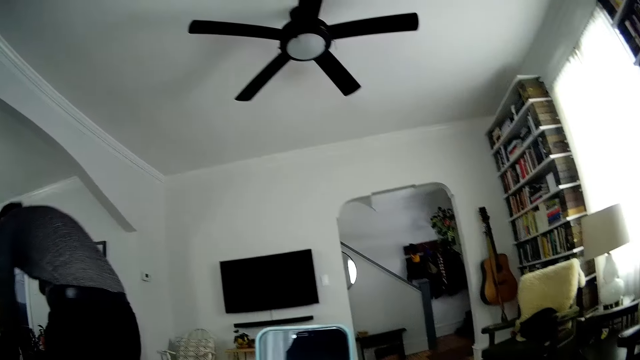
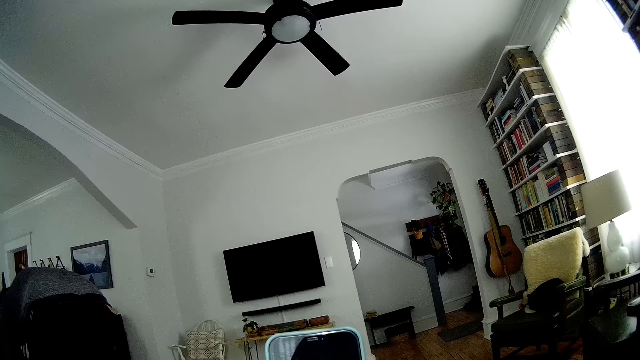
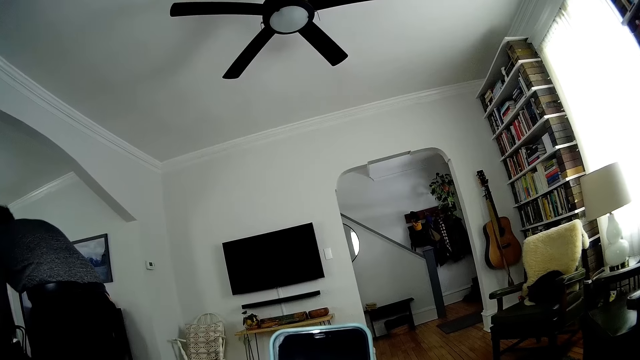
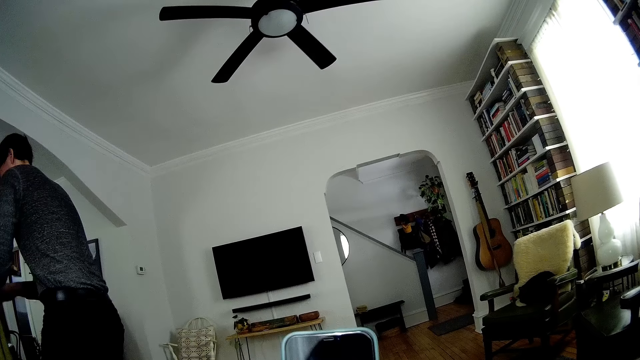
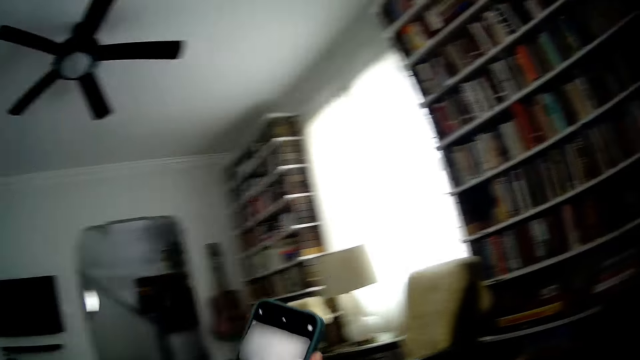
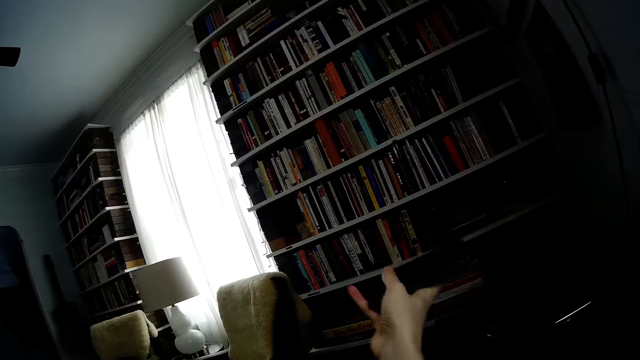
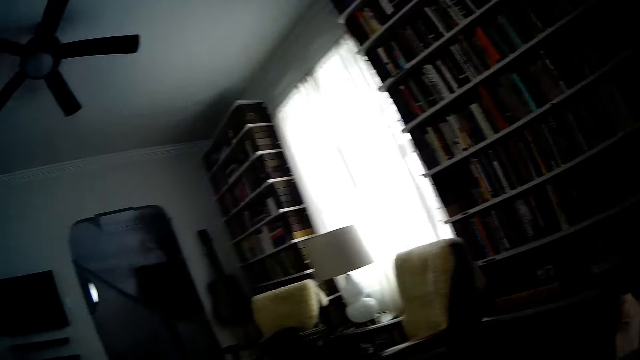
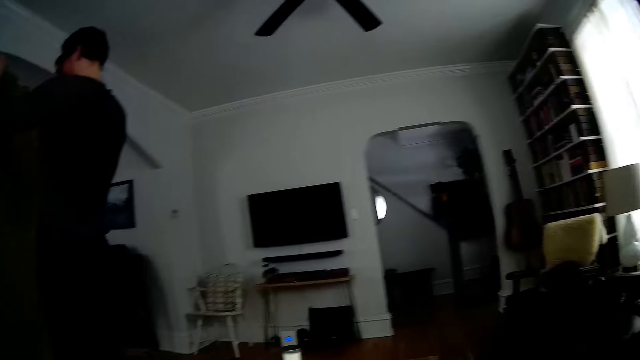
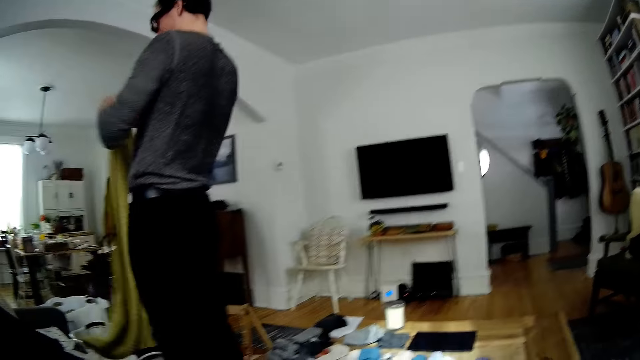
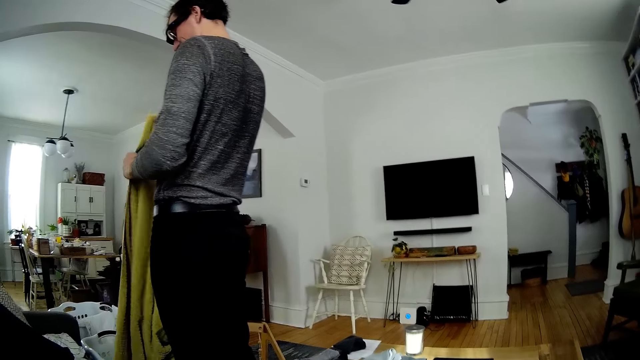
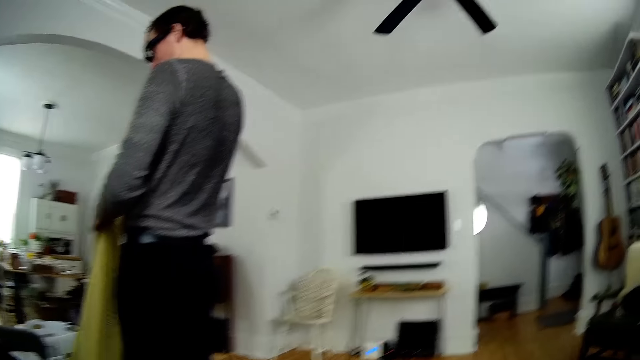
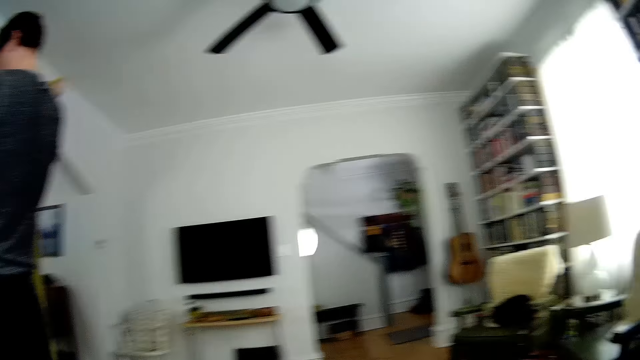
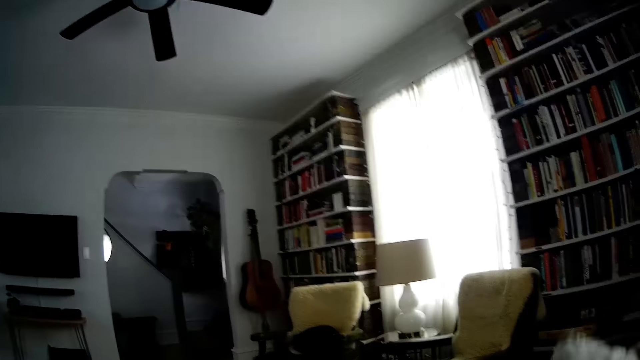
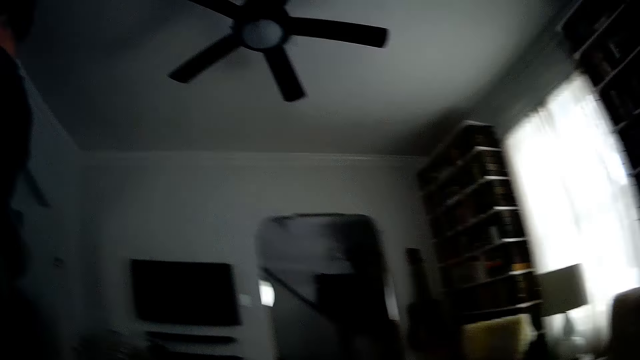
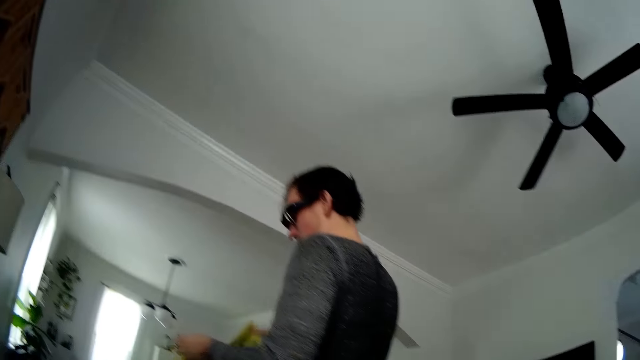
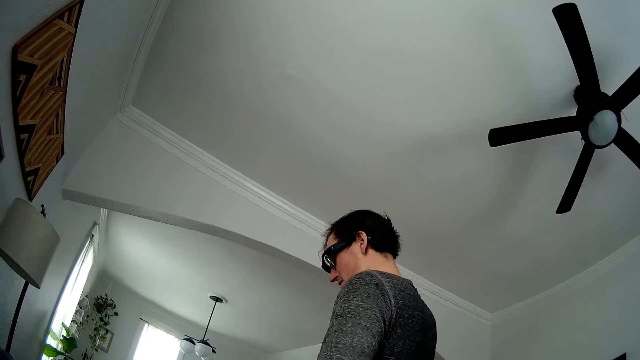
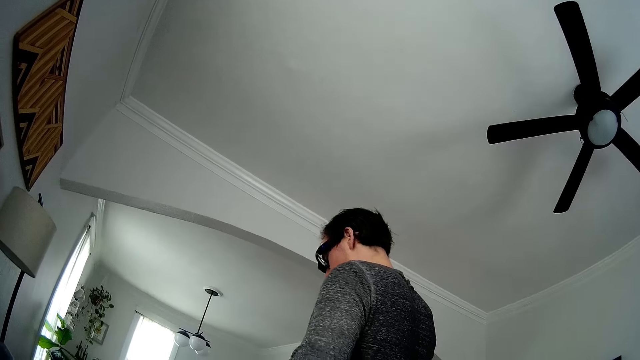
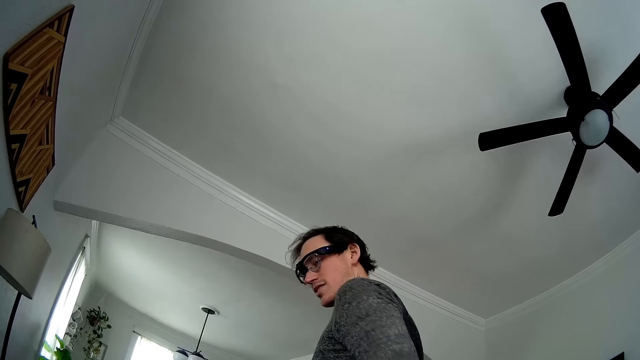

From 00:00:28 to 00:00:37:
The camera wearer operates the phone. She drops the phone on a table with her right hand. The man holds a cloth with both hands.

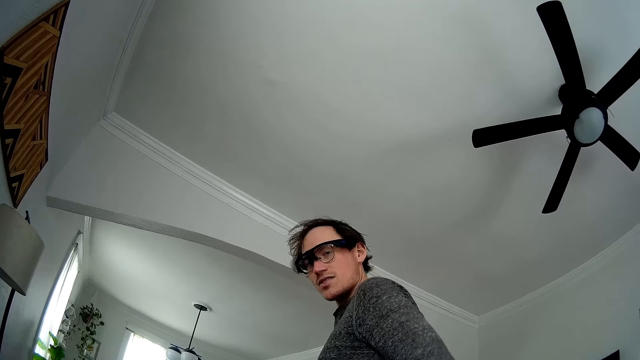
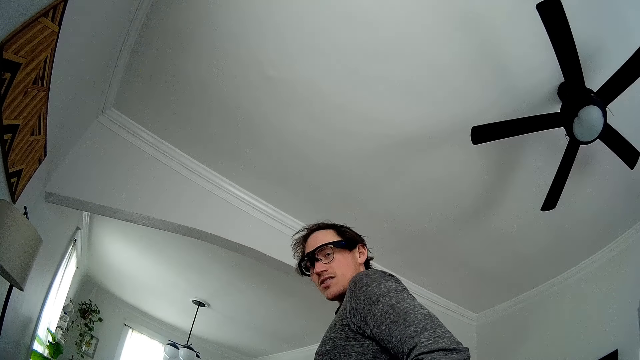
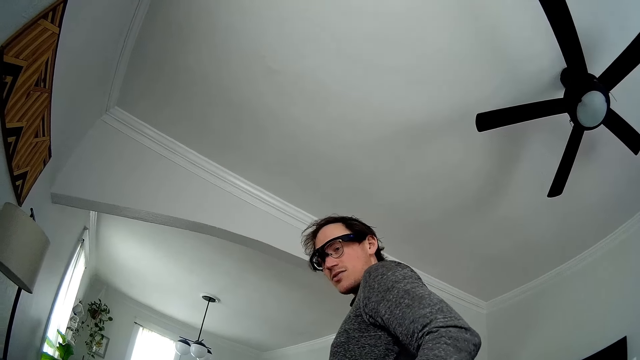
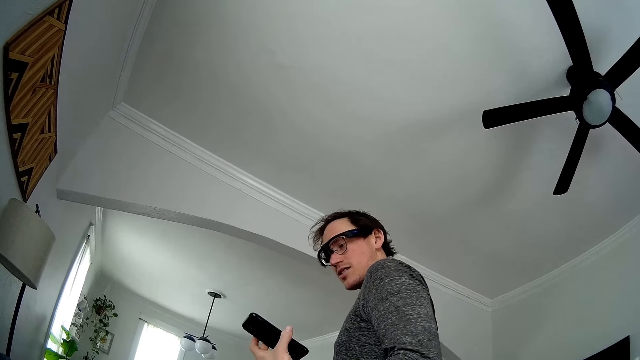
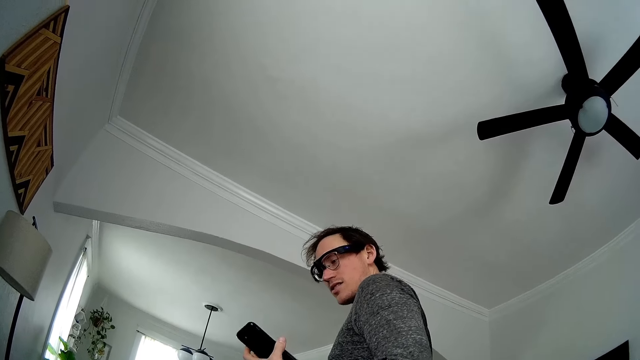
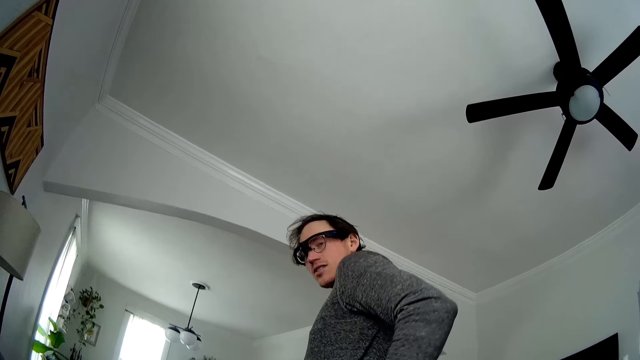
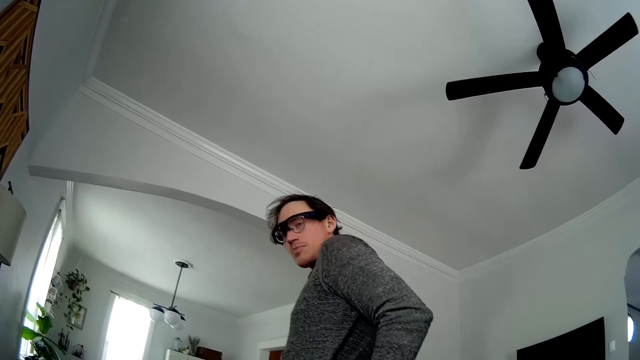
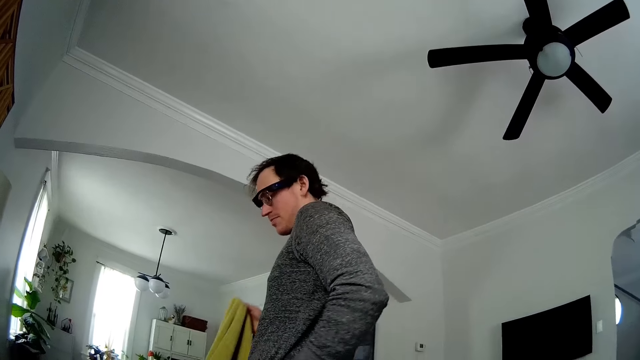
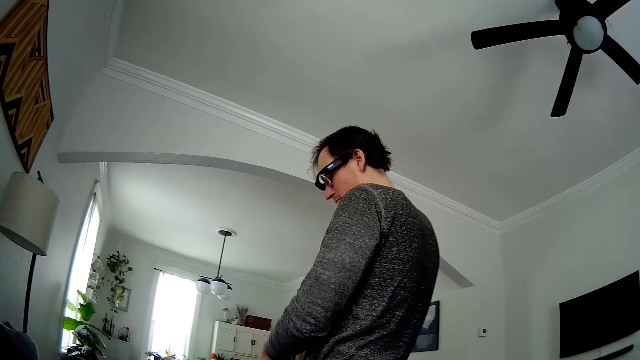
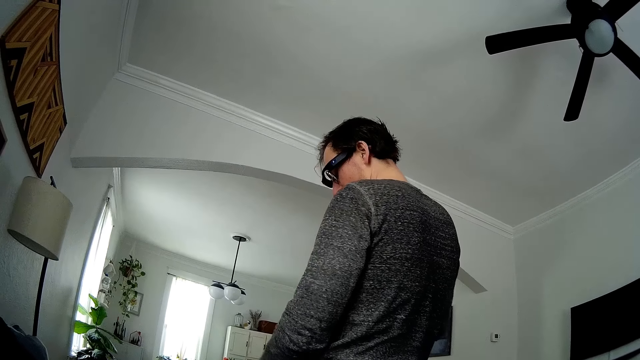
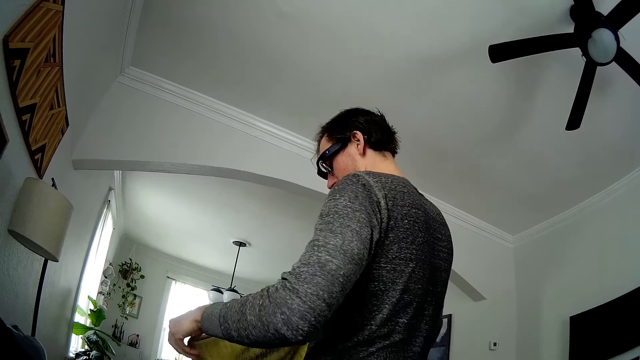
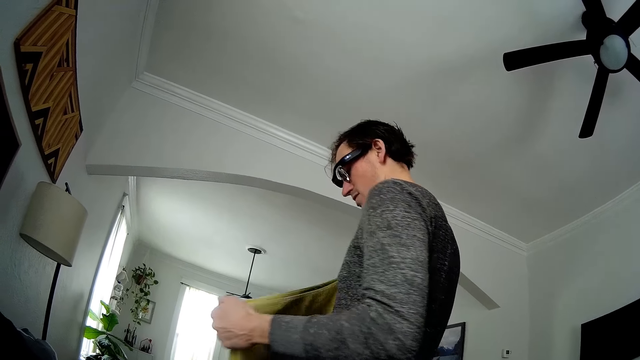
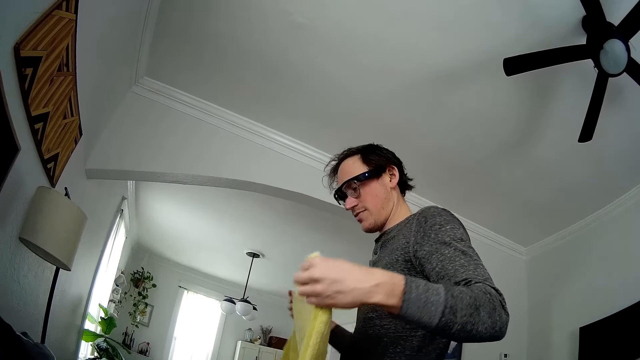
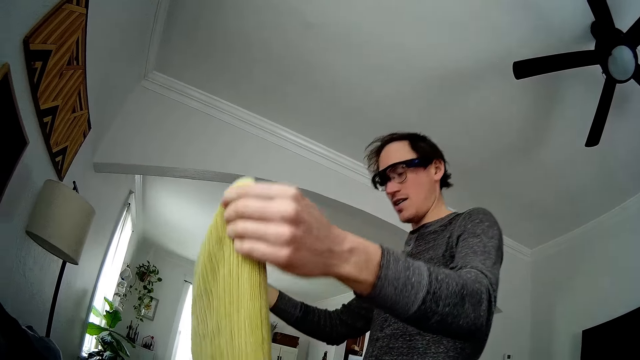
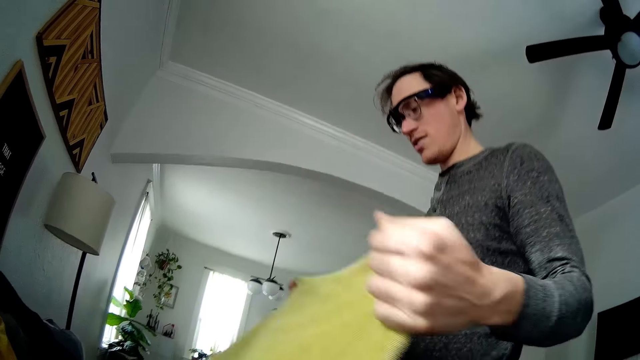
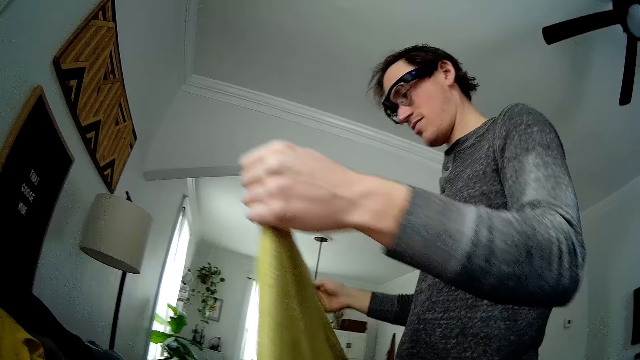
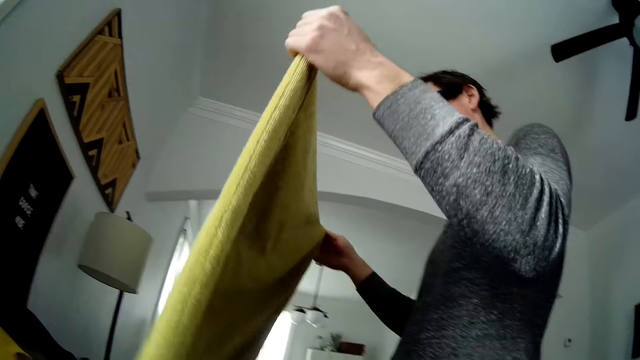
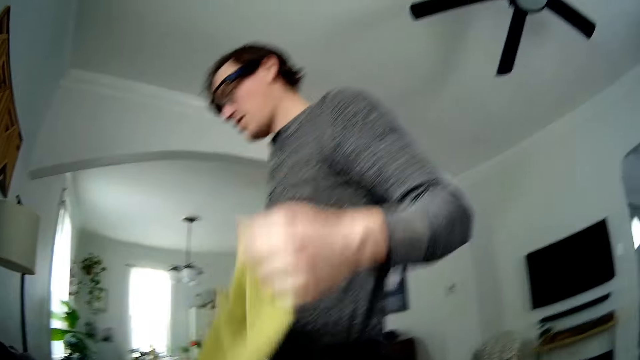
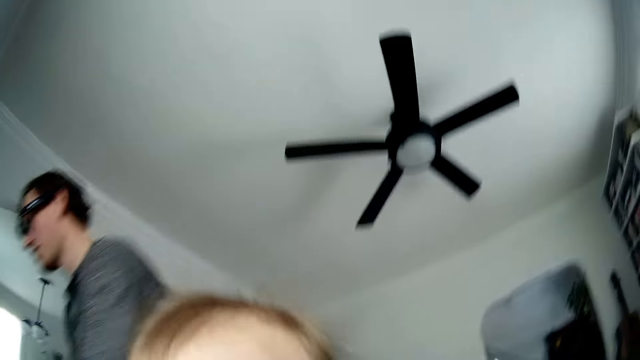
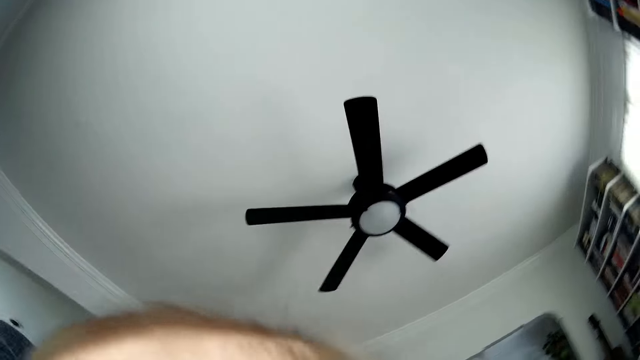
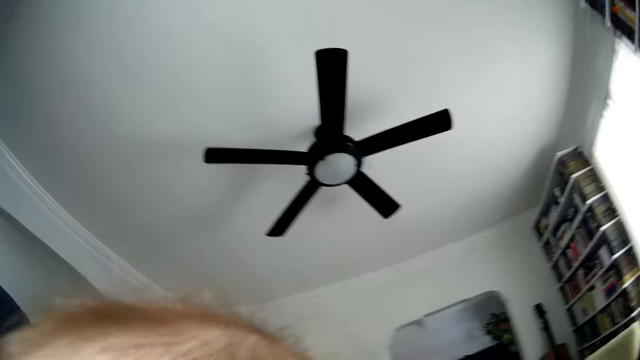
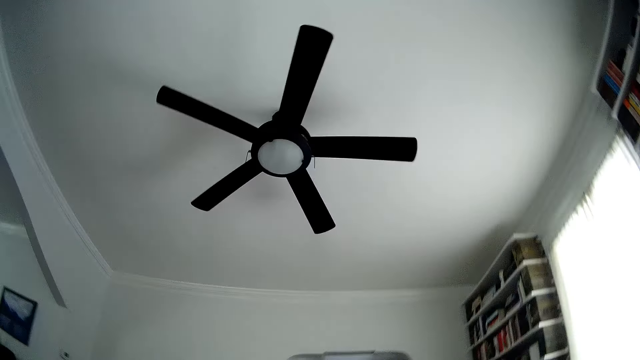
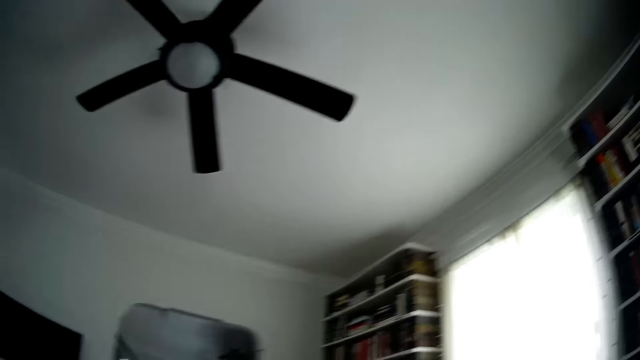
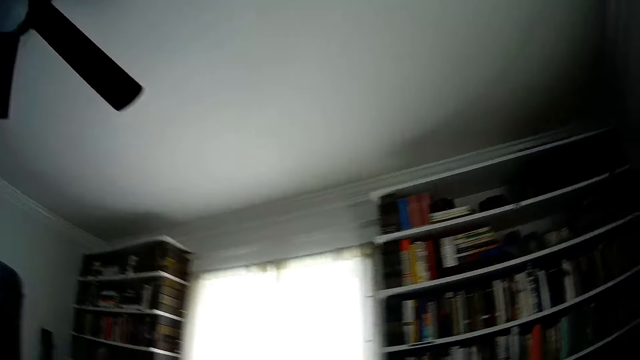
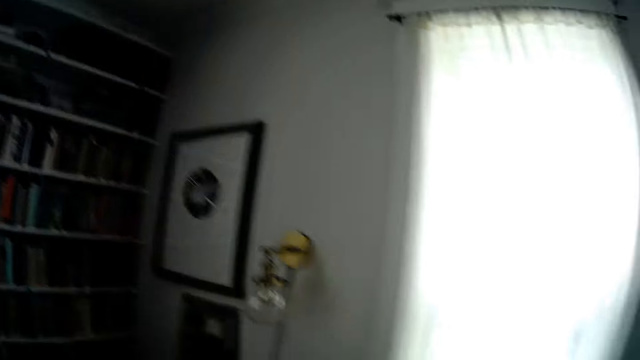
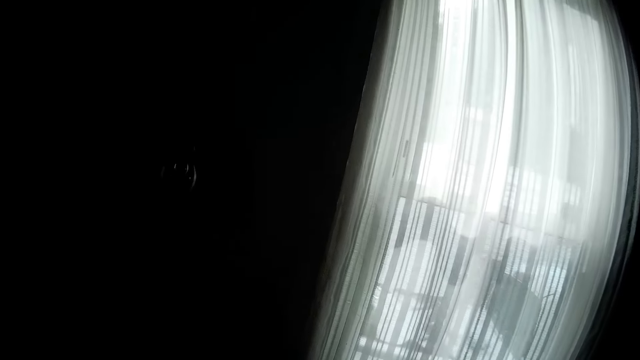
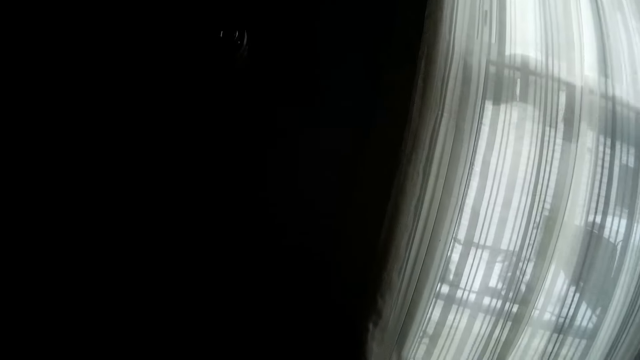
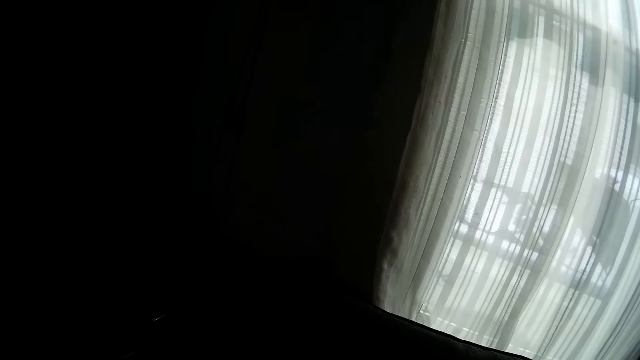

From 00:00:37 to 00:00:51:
The man holds a phone with his left hand. The man checks his phone. The man puts the phone behind him to his pocket with his left hand. The man holds the cloth with his right hand. The man holds the cloth with his left hand. The man folds the cloth with both hands. The man stretches the cloth with both hands. The camera wearer interacts with a baby.
